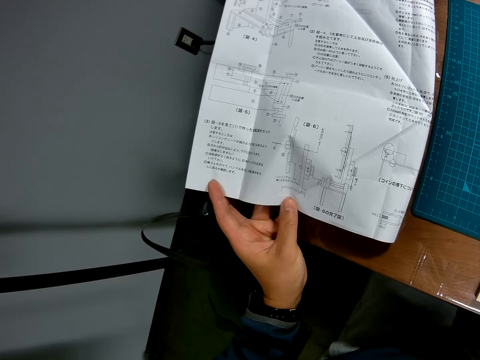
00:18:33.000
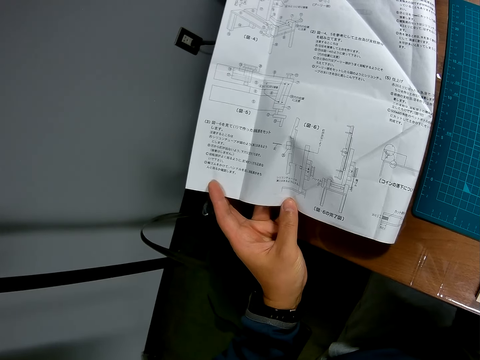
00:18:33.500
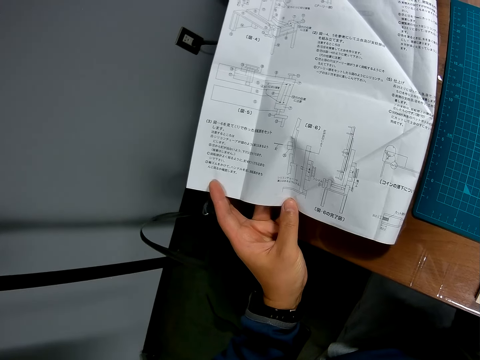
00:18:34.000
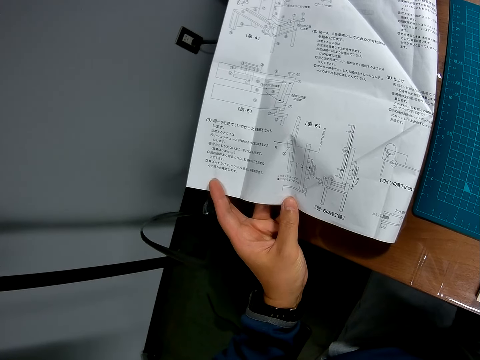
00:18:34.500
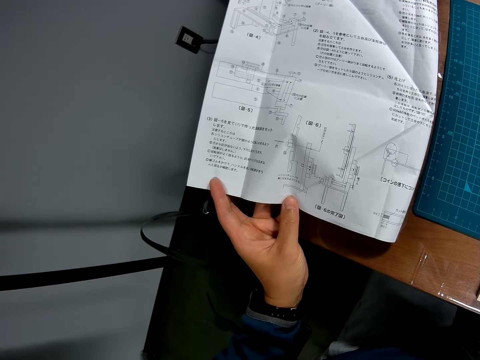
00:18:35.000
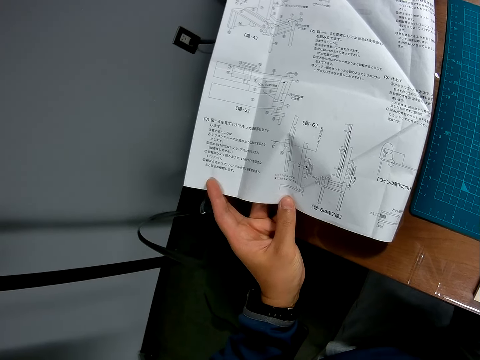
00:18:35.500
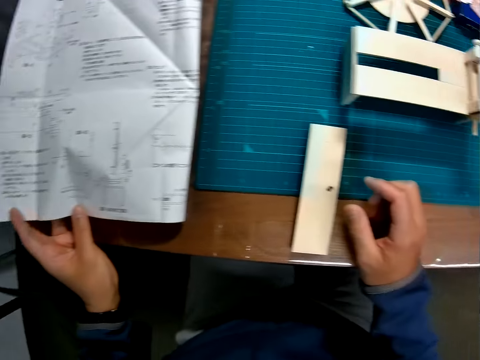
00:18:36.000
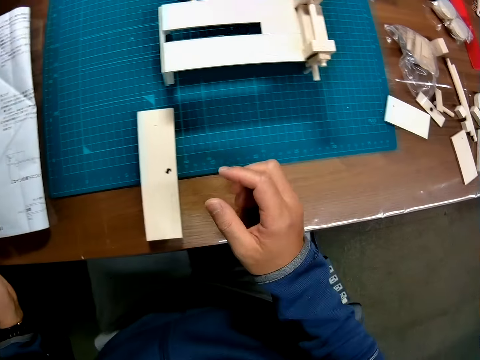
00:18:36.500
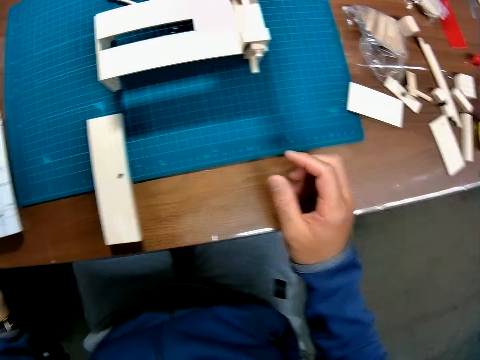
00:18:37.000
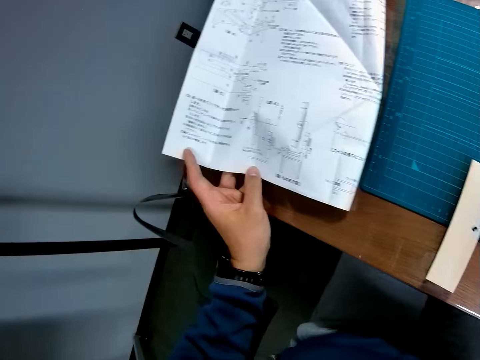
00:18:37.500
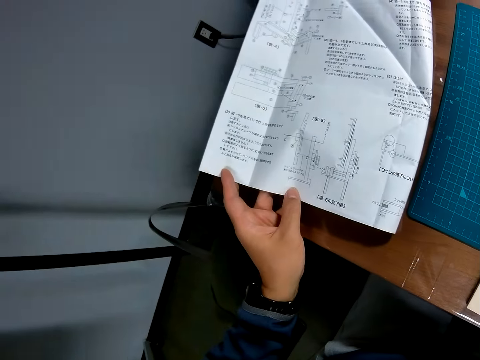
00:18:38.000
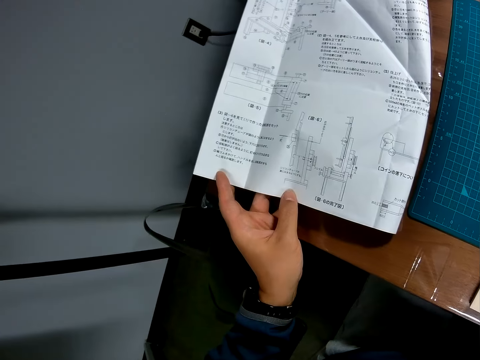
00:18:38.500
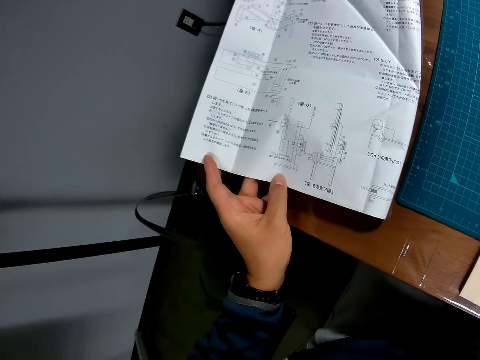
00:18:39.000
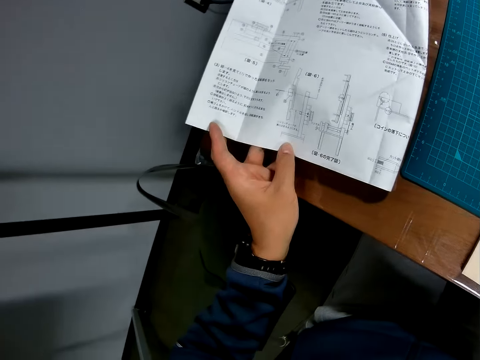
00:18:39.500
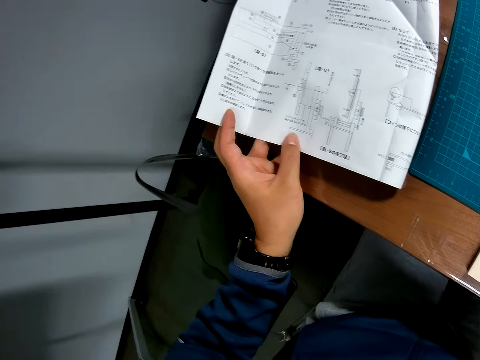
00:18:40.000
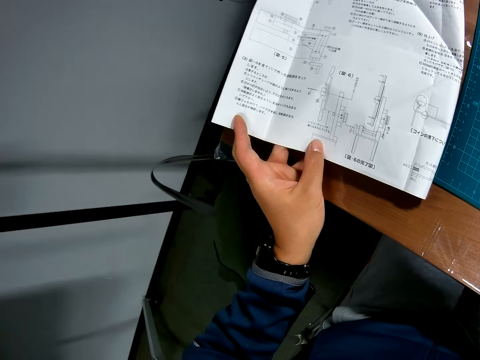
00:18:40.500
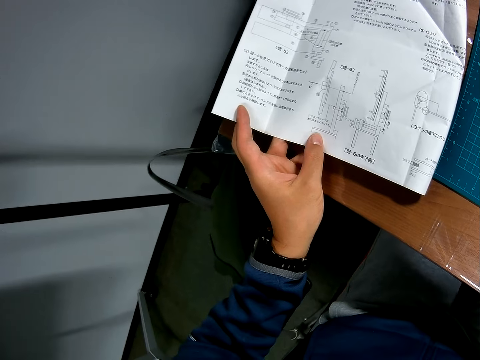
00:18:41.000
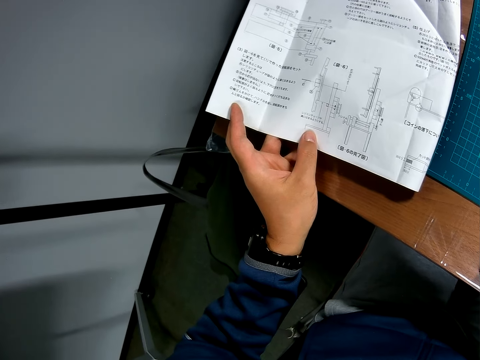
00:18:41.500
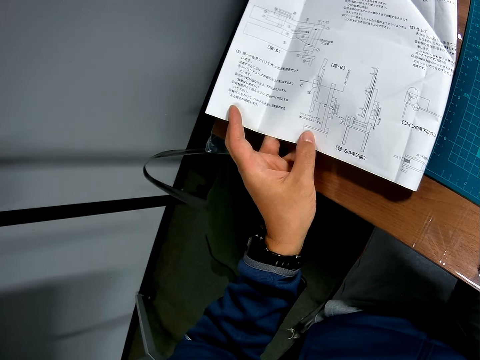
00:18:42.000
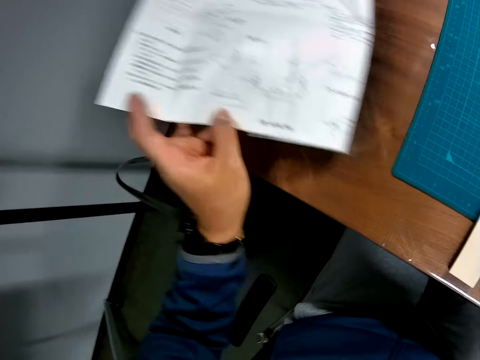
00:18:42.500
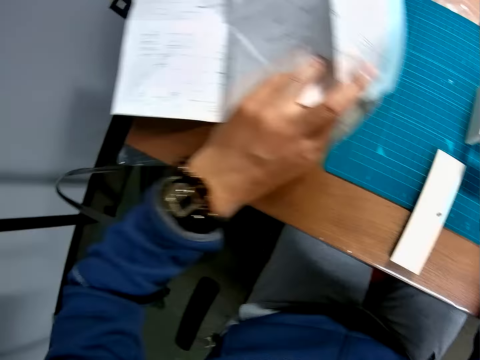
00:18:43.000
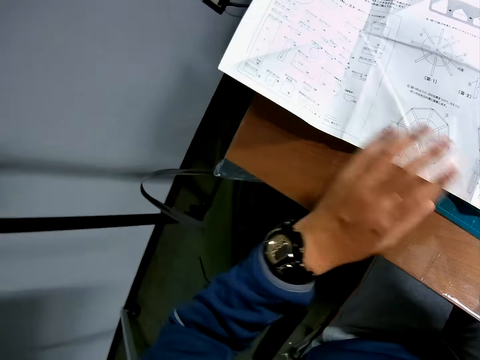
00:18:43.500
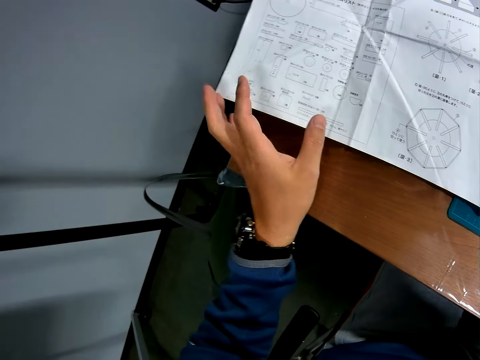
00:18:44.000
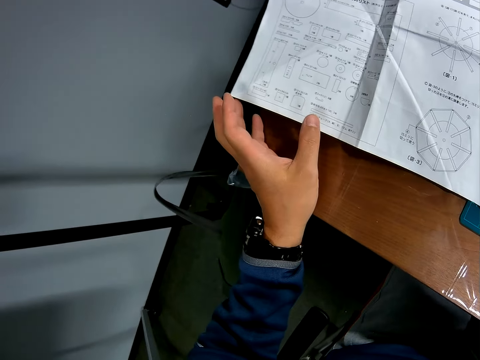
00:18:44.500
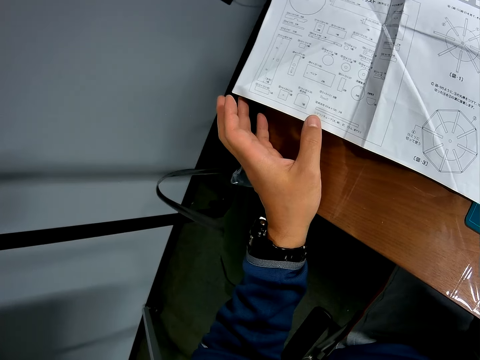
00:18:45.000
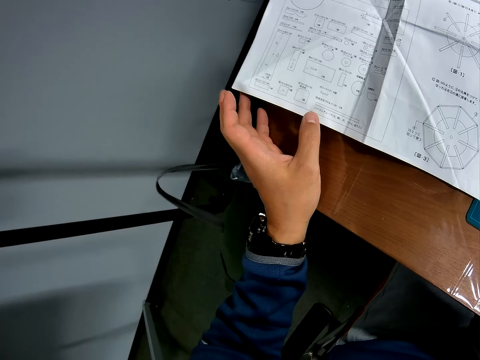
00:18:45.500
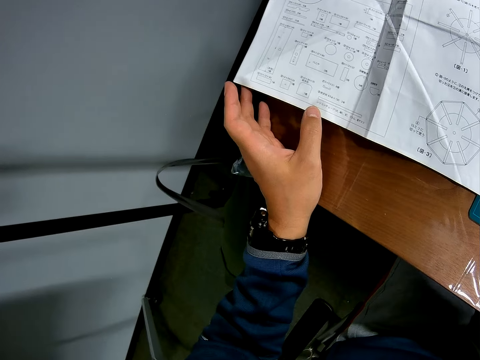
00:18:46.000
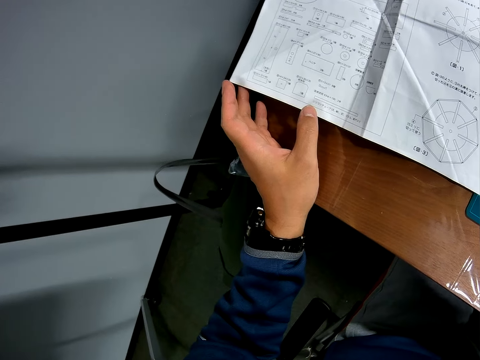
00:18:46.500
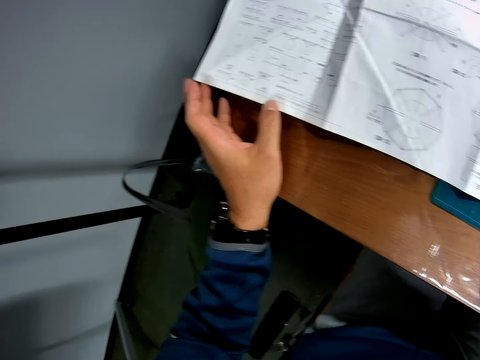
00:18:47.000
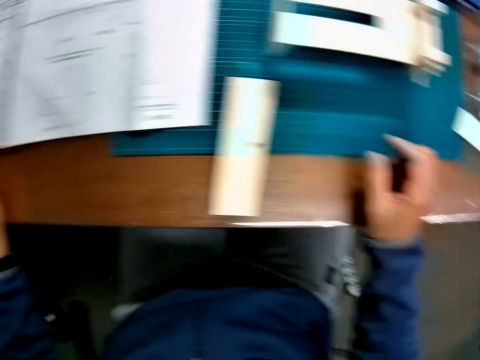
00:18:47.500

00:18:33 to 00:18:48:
The camera wearer turns the sketch paper round on the table. They read the sketch paper.

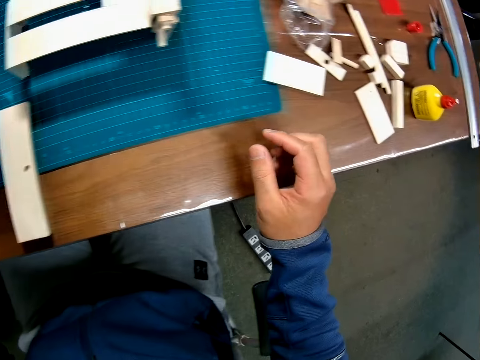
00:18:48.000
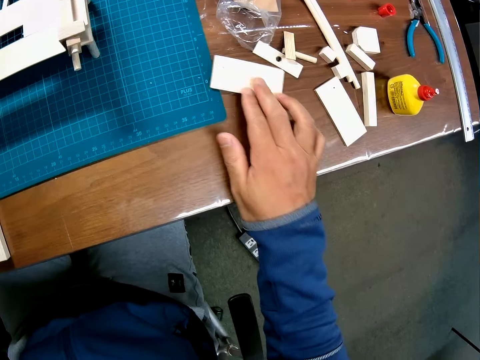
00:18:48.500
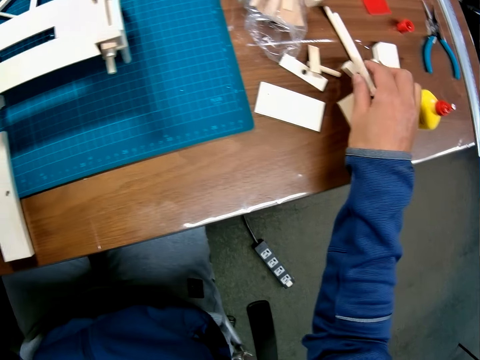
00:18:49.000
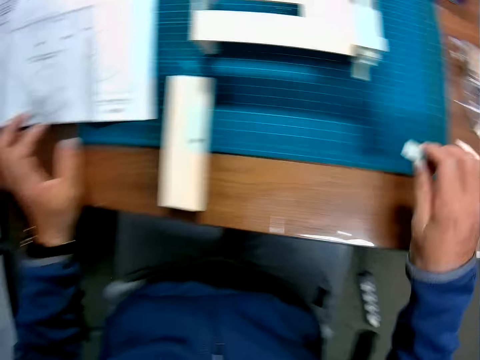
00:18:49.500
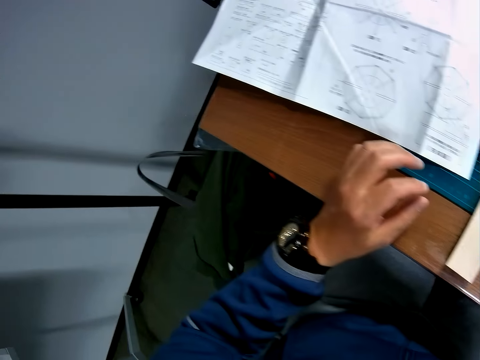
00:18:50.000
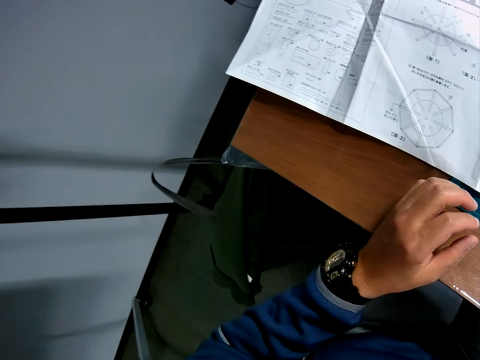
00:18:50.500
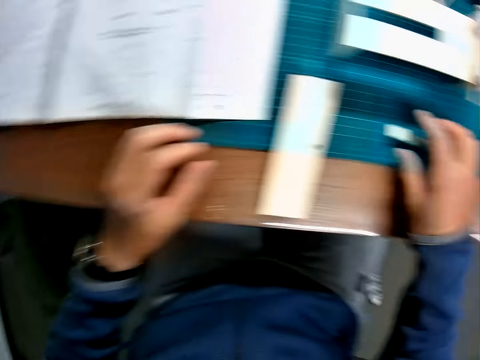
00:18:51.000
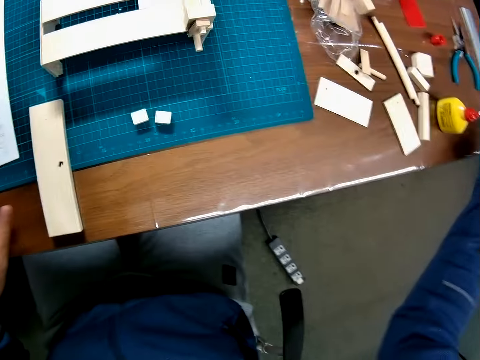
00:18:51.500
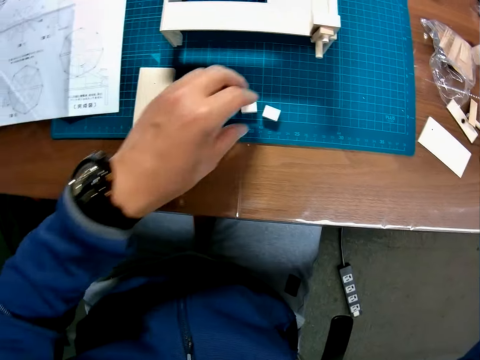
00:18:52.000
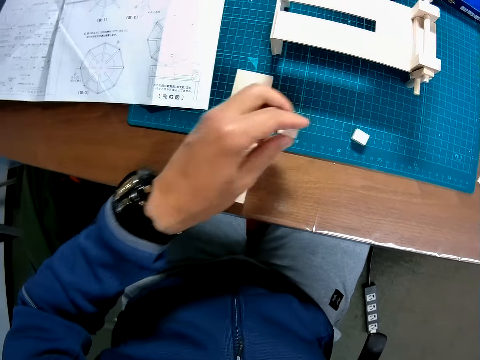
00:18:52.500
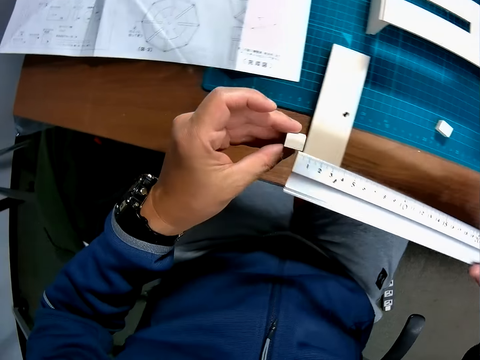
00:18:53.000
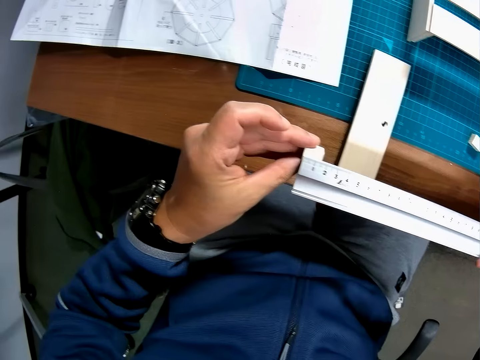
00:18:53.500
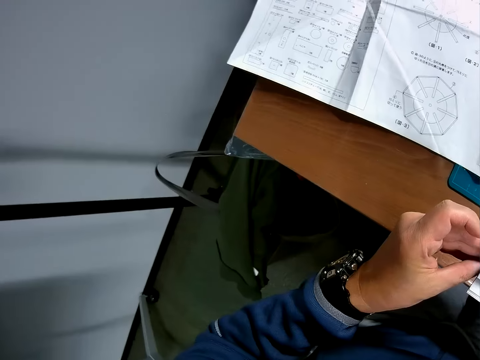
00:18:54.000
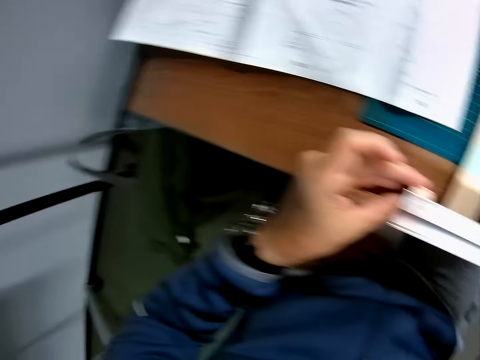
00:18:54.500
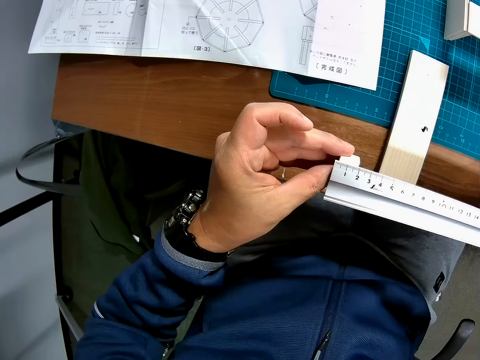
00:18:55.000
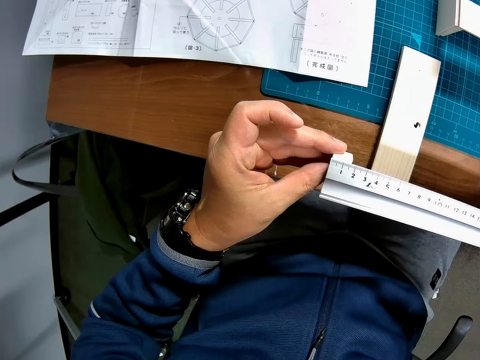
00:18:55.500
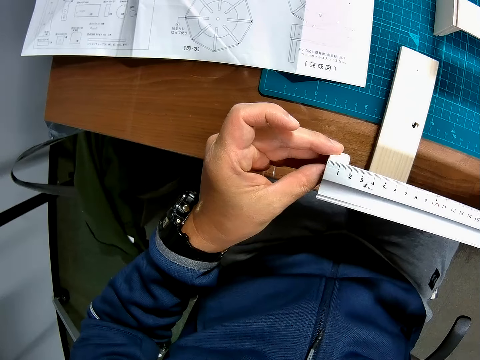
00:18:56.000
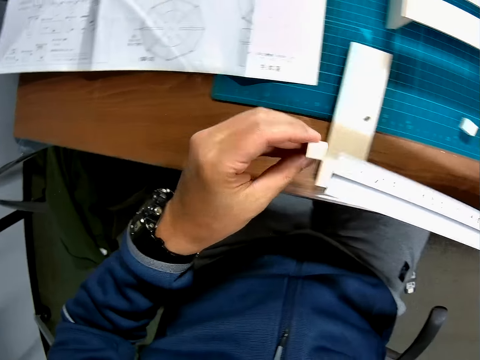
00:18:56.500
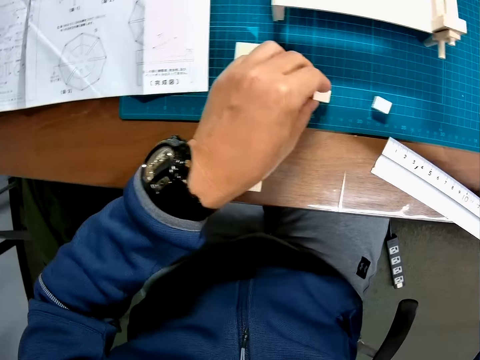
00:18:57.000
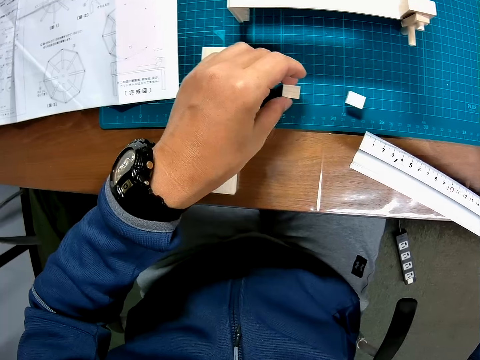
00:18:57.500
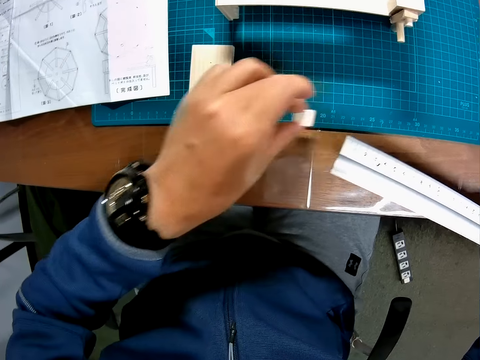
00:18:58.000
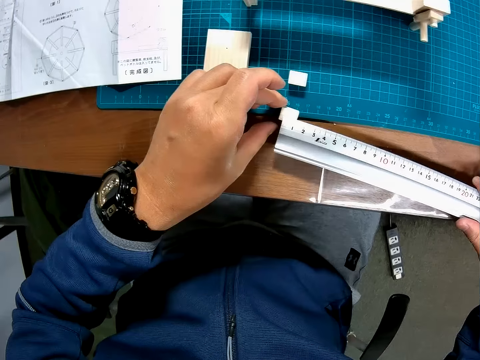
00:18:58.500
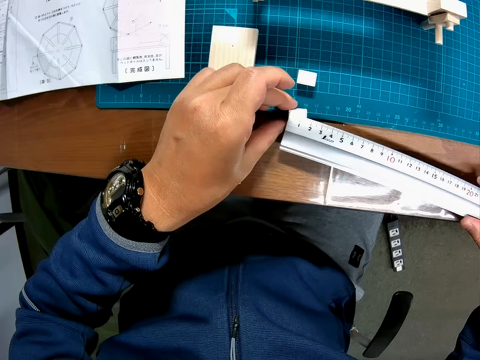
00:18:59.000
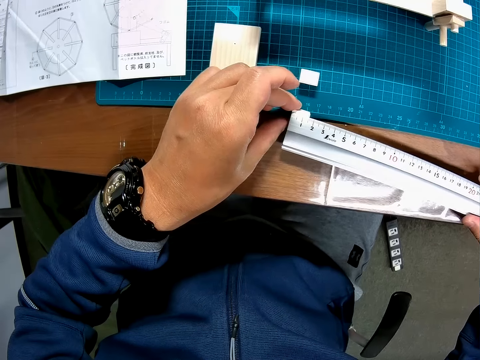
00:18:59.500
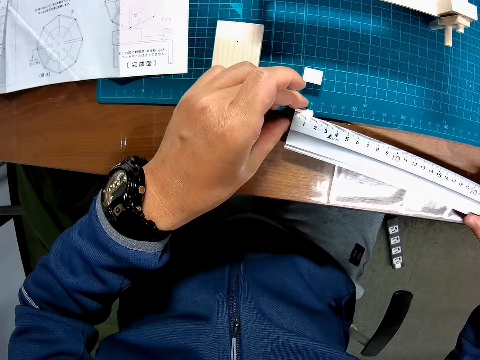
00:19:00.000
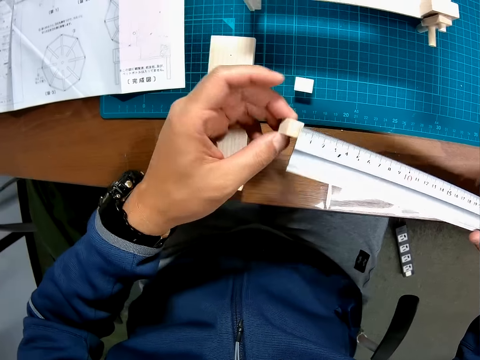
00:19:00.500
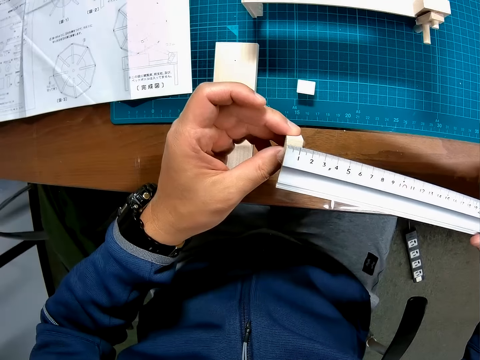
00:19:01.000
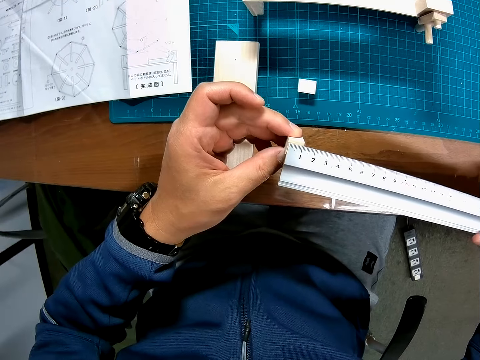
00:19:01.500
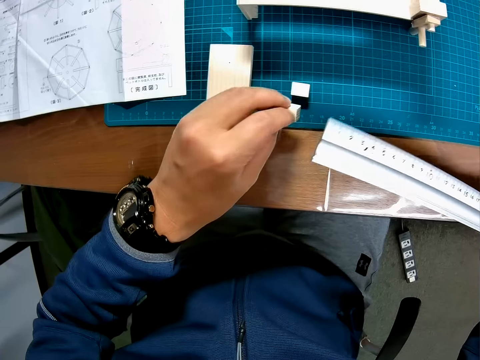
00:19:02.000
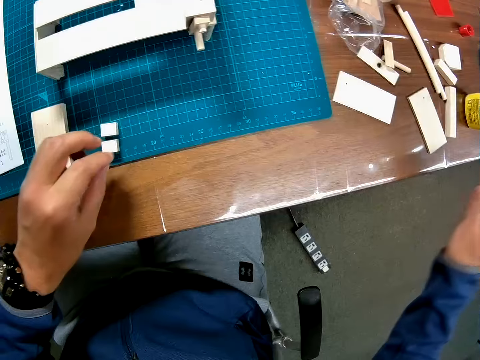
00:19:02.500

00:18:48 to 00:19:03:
The camera wearer adjusts the wood on the table. They take two pieces of wood from the table. They pick up the measuring ruler. They take a piece of wood from the table. They measure the wood on the ruler. They drop the piece of wood on the table. They move another piece of wood on the table. They pick up a piece of wood. They measure the wood on the ruler. They put the piece of wood on the table.
